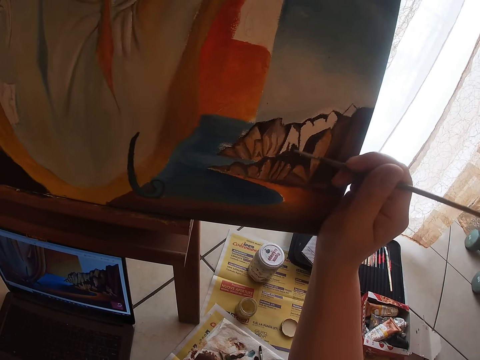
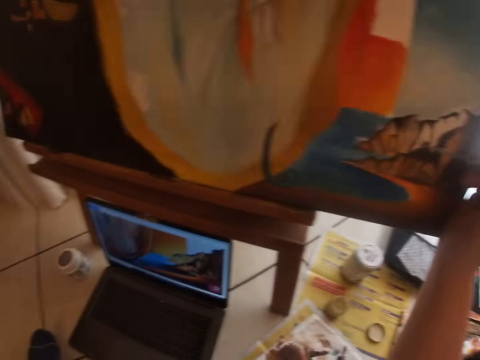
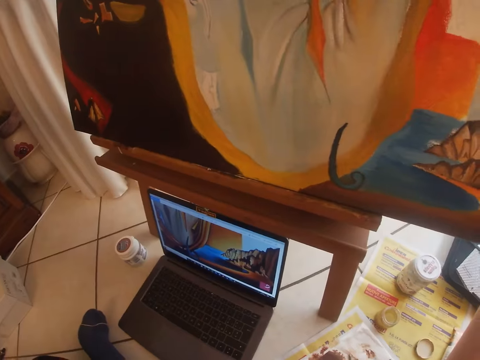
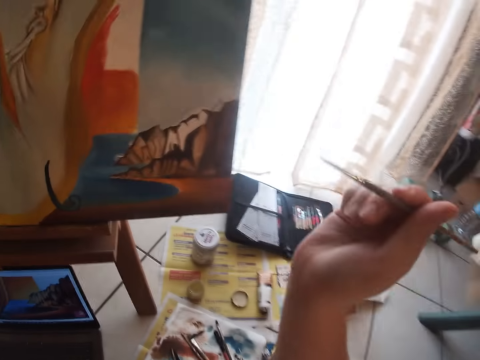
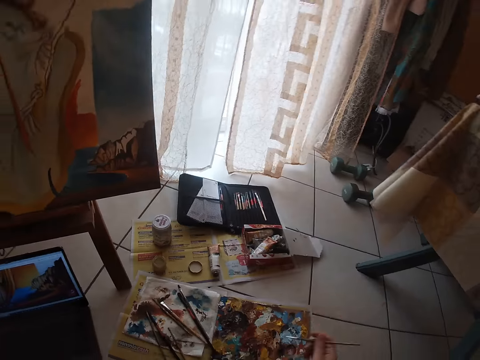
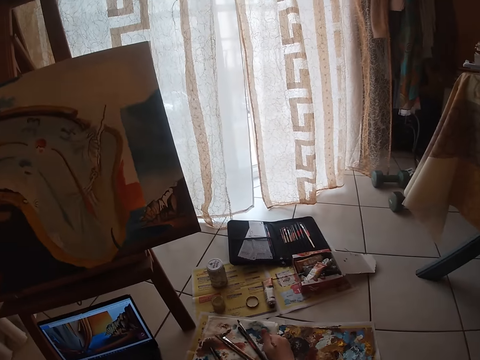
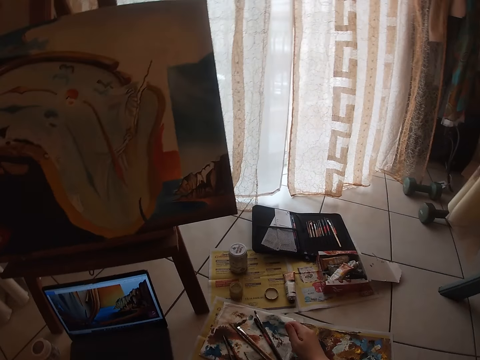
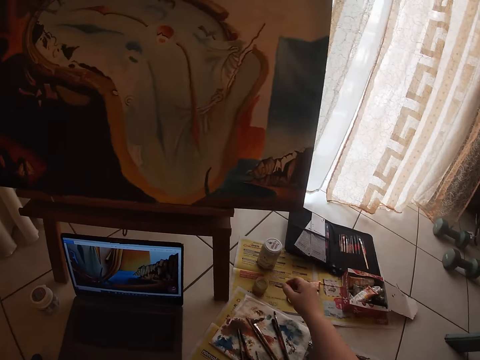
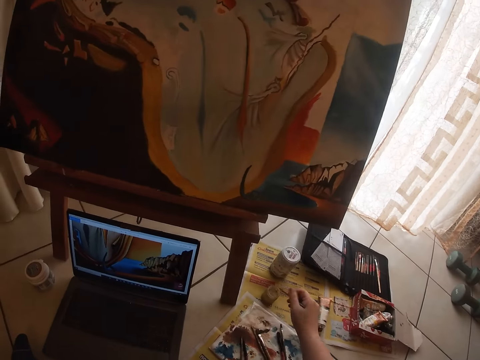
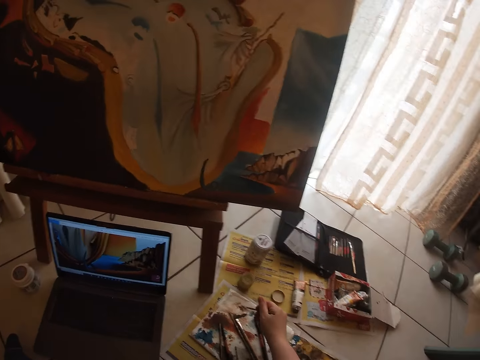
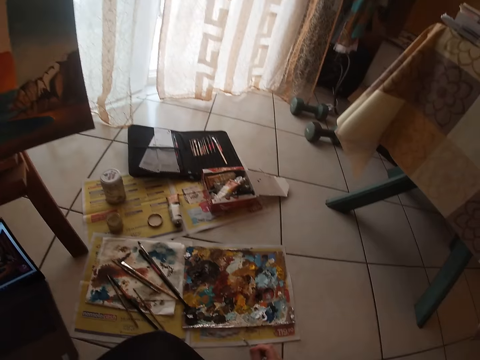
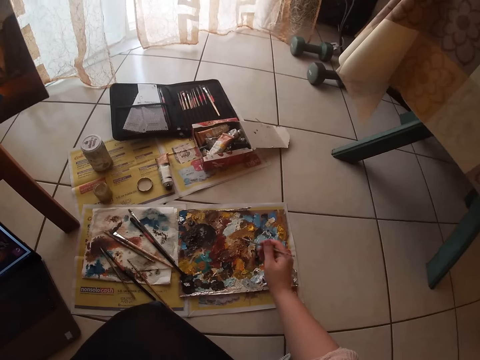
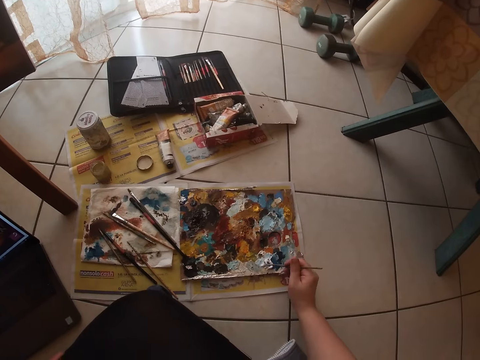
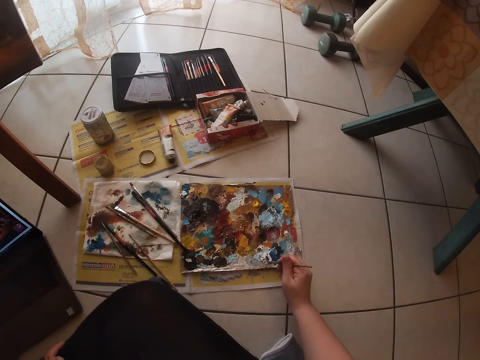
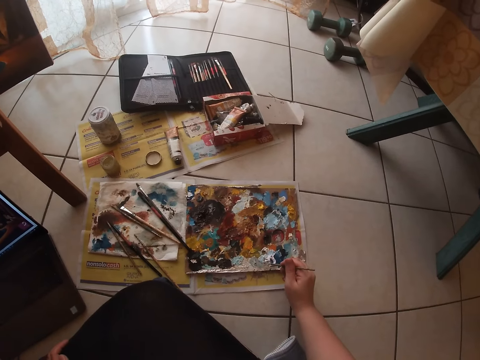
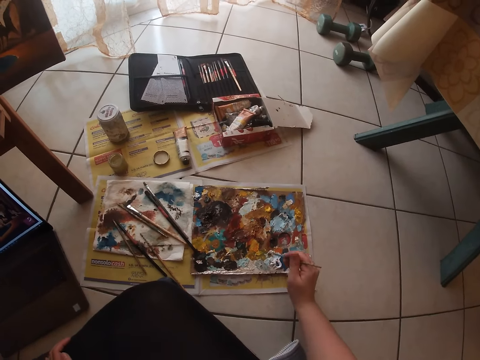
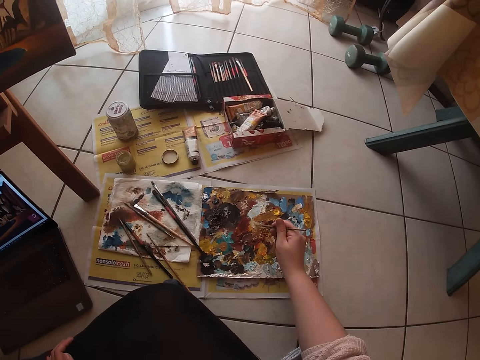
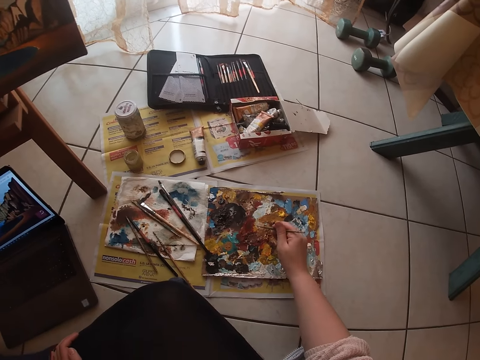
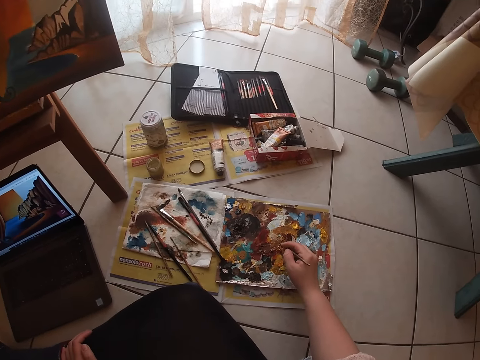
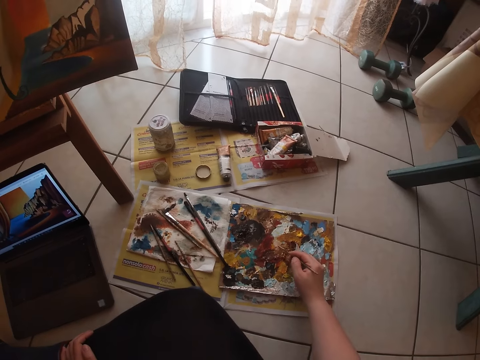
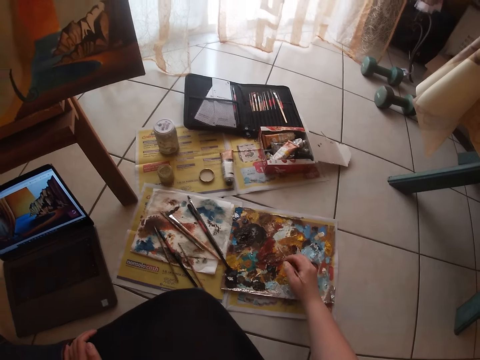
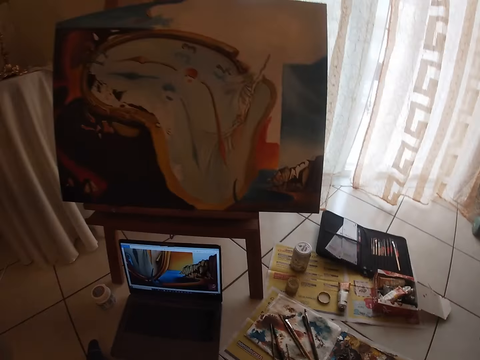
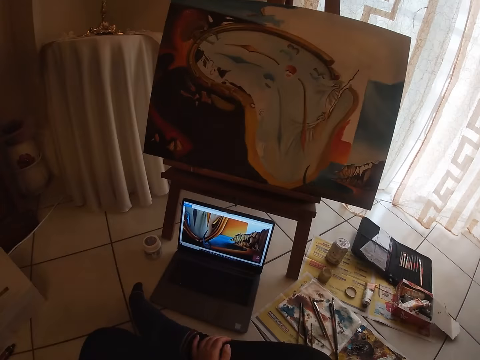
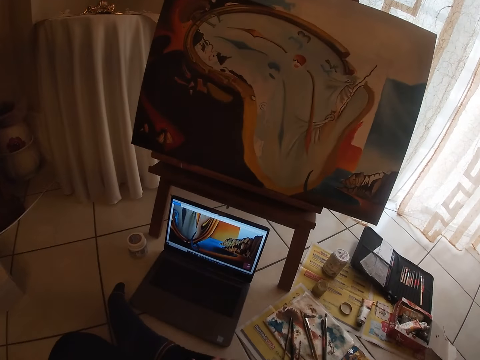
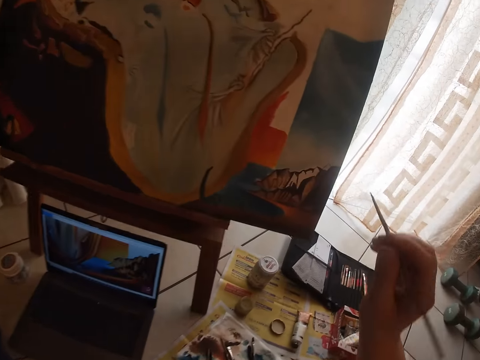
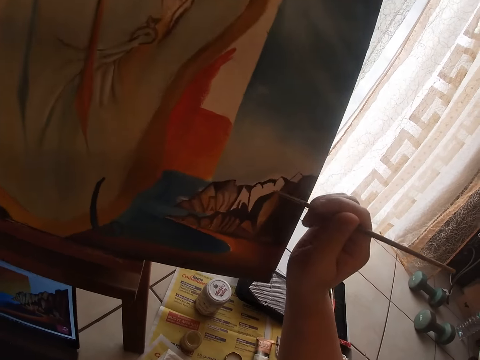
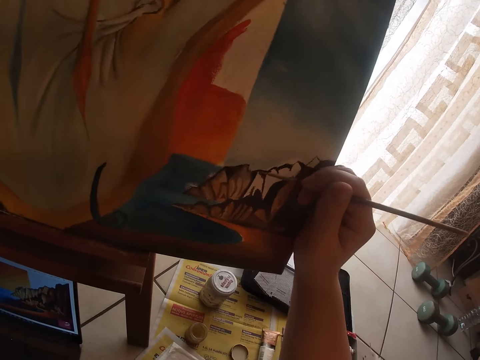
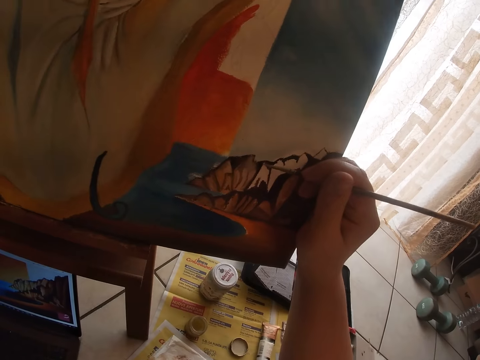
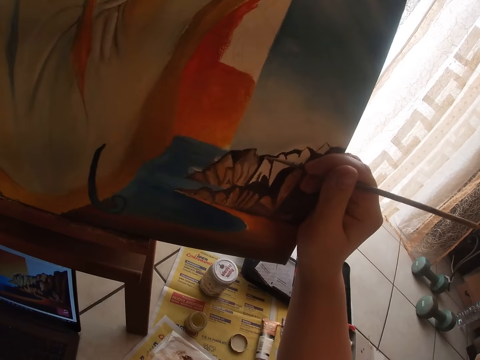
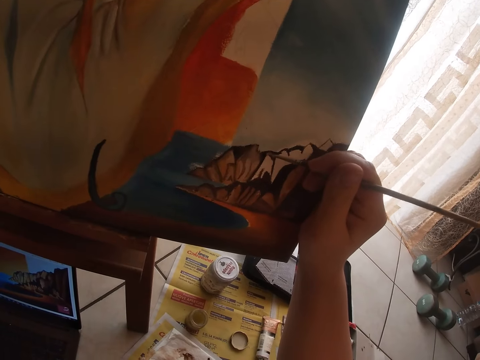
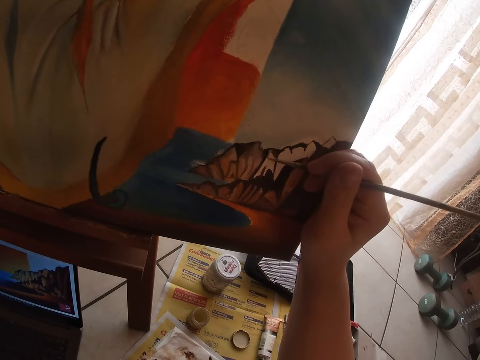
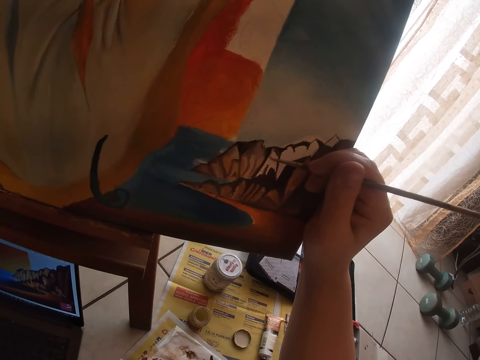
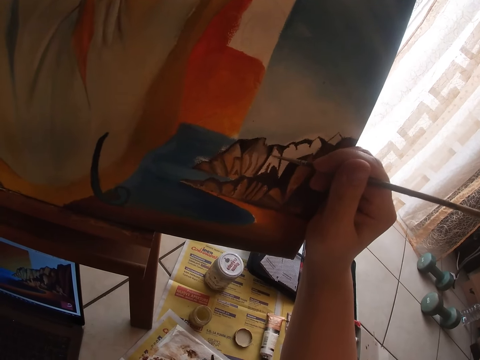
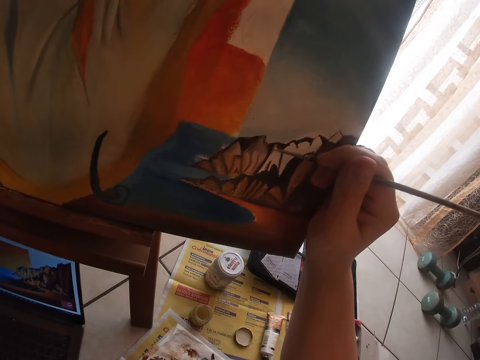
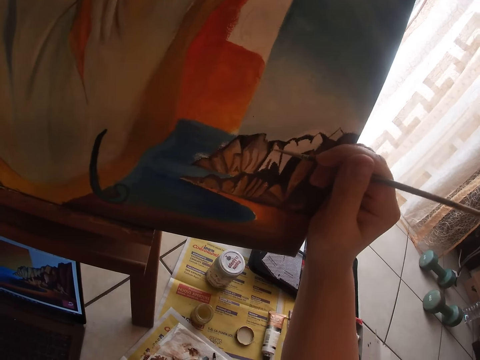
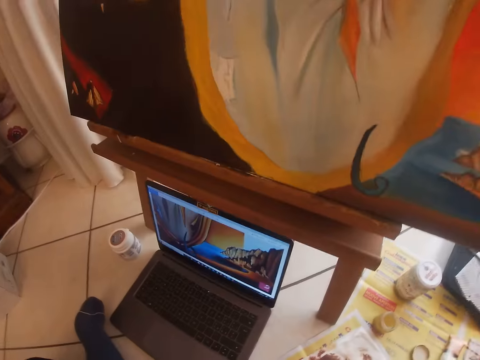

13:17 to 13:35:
The camera wearer wipes the paintbrush on the cloth rag. They dip the paintbrush into the water can. They wipe the paintbrush on the cloth rag. They dab the paintbrush on the paint palette. They continue to paint on the canvas.

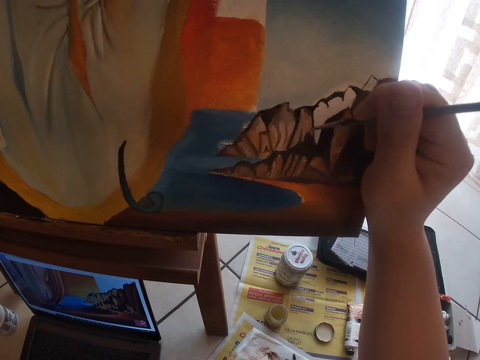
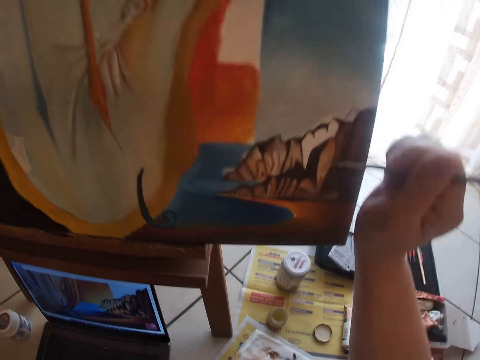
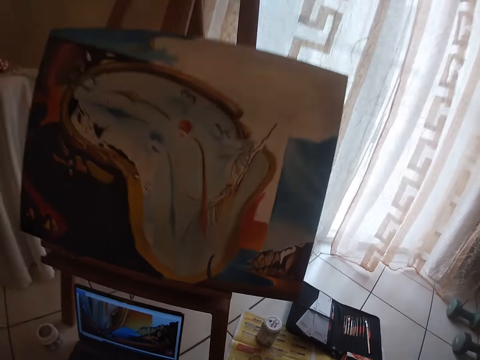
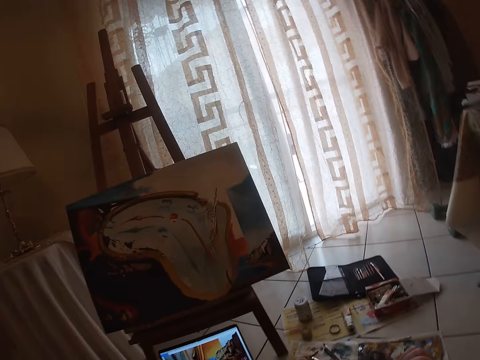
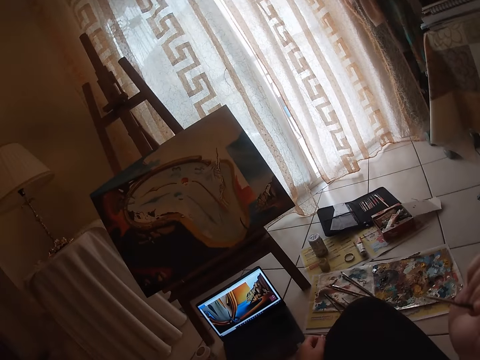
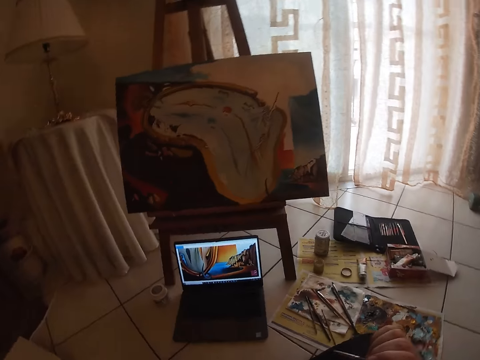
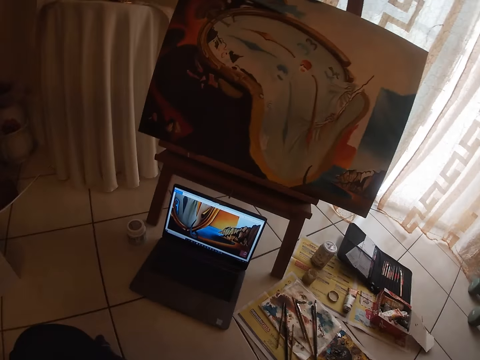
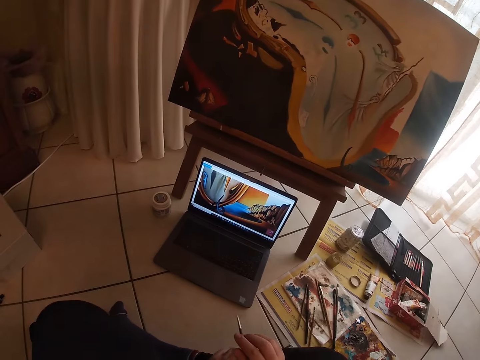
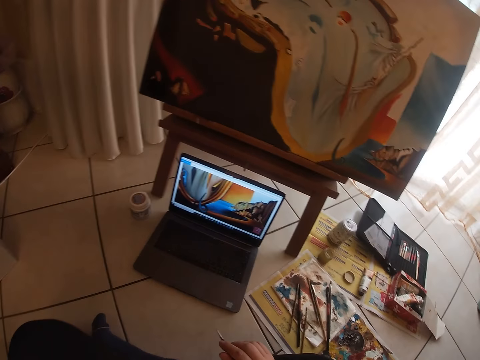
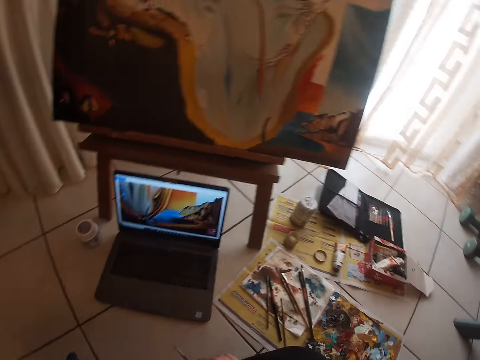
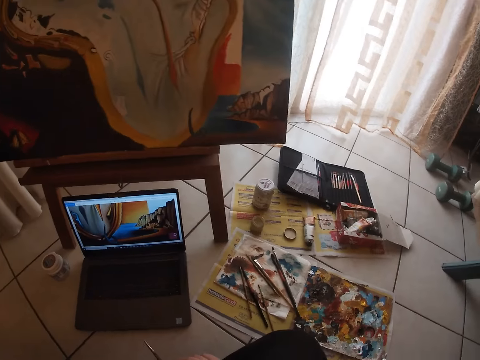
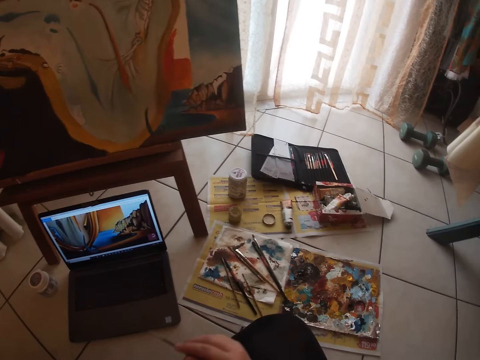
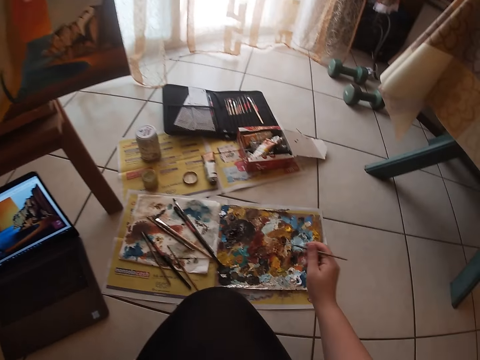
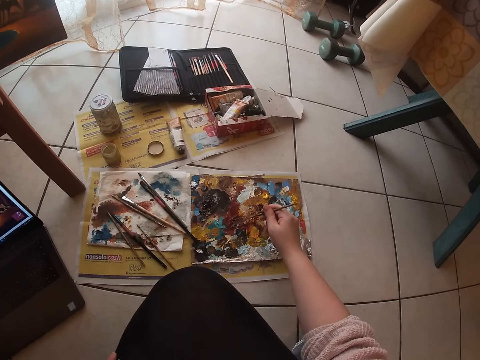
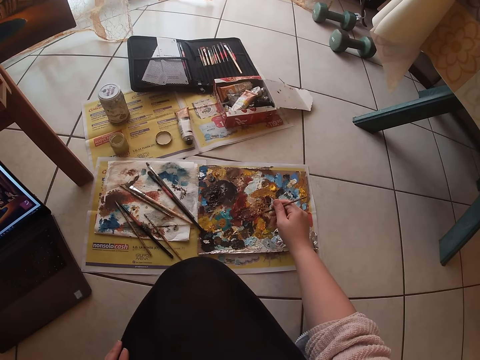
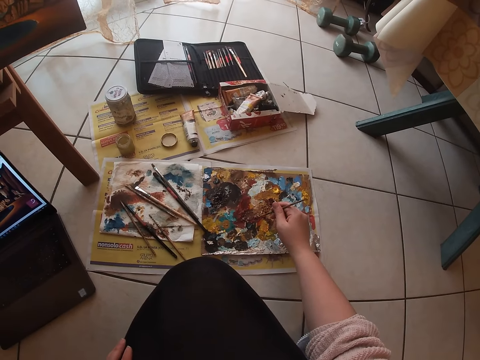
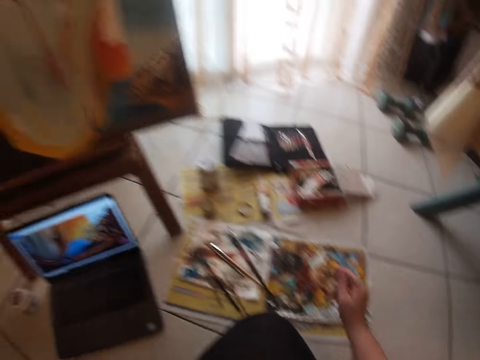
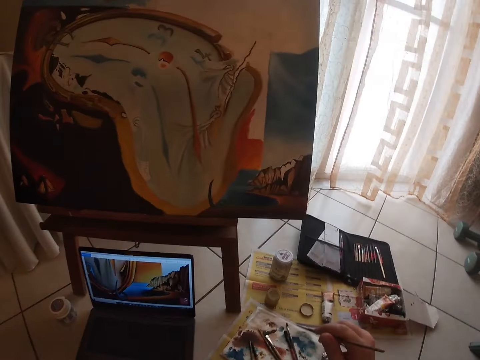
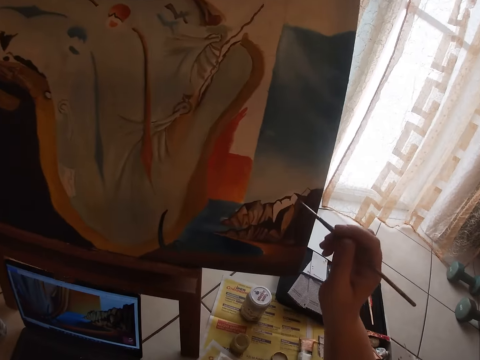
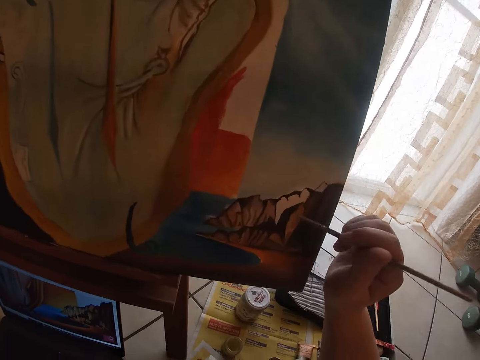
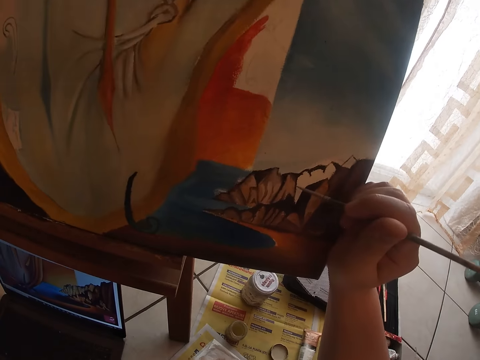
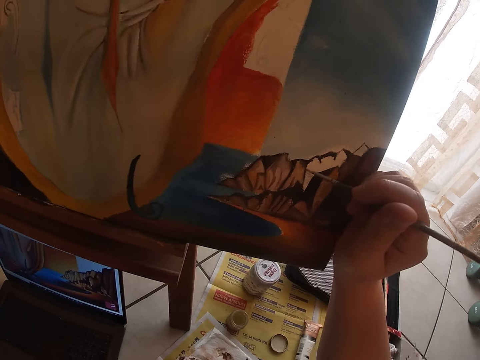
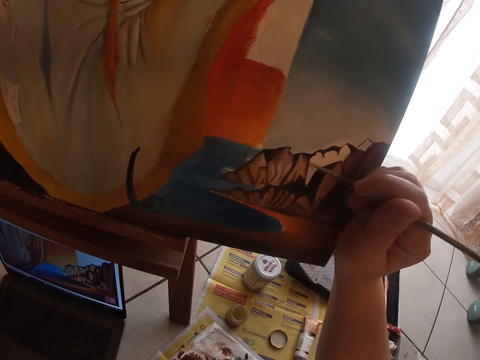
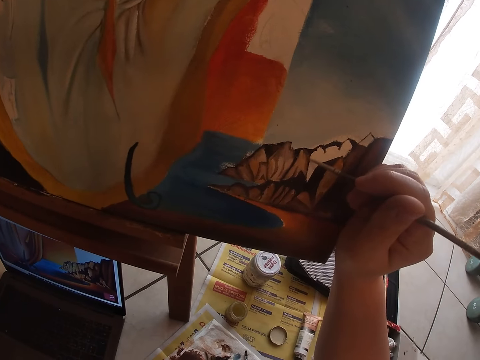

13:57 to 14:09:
The camera wearer looks at the painting. They scoop some paint from the paint palette. They paint the painting on the canvas using the paintbrush.
